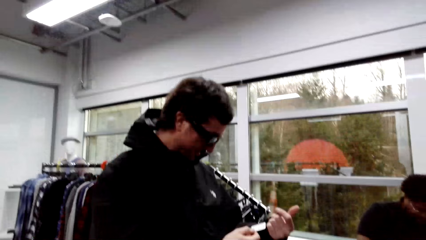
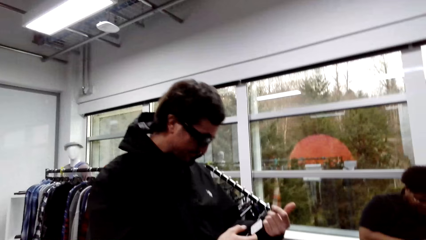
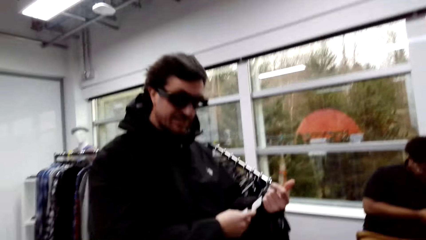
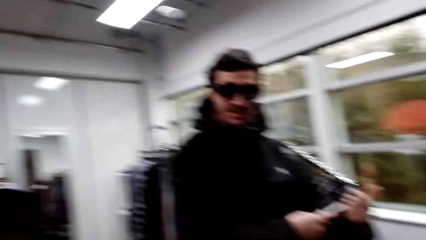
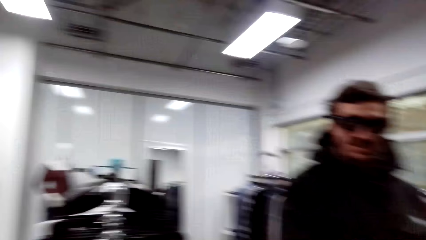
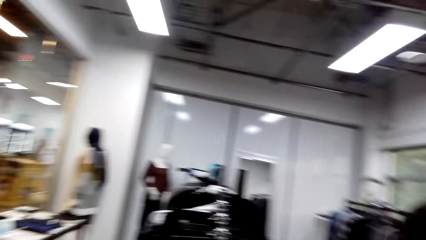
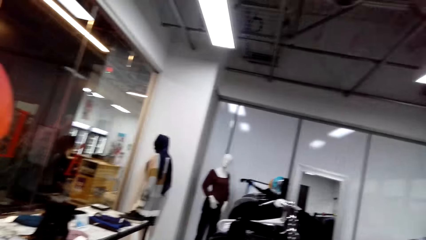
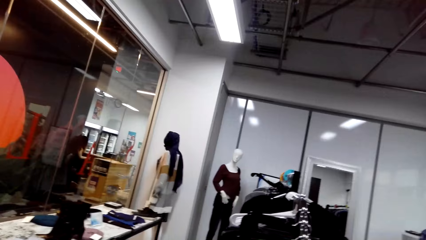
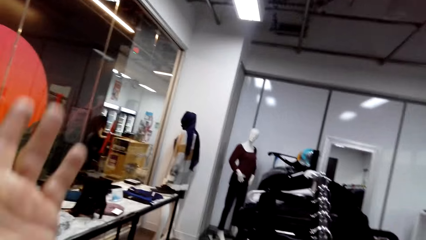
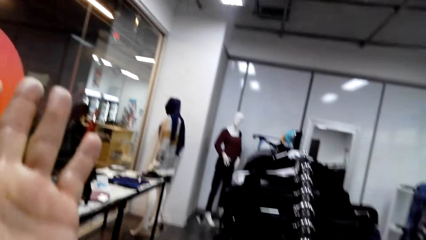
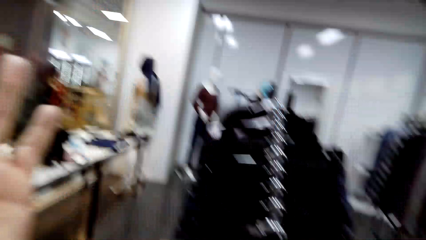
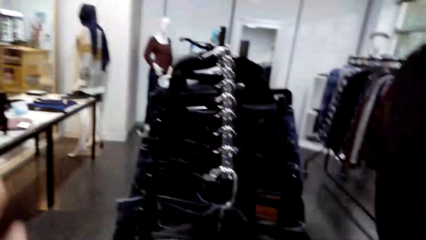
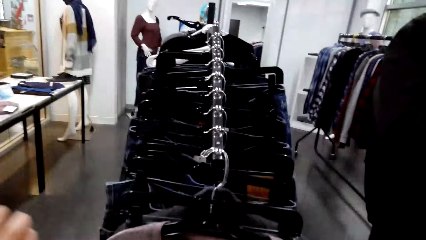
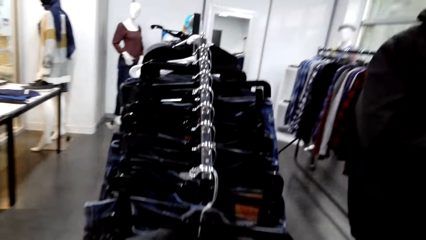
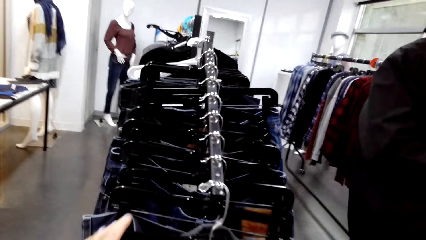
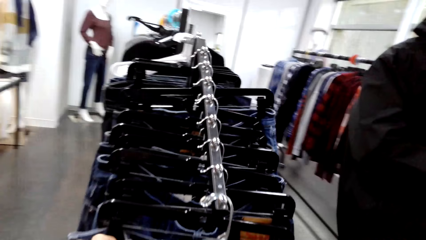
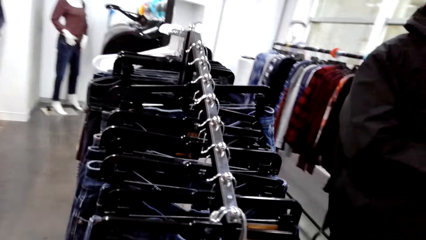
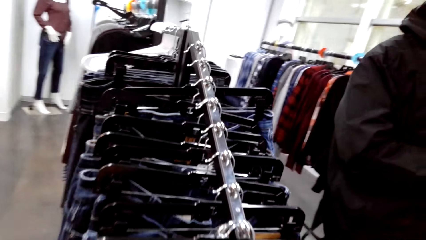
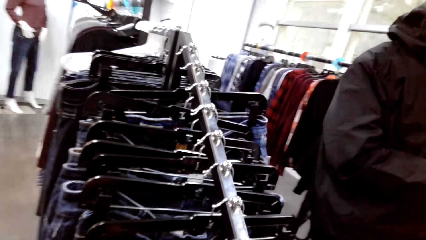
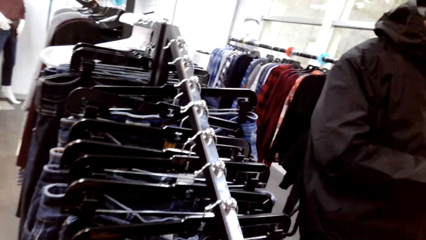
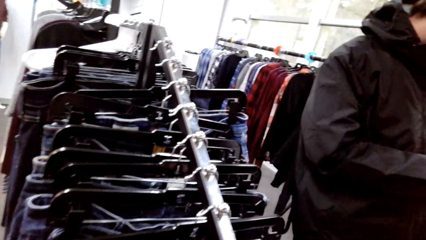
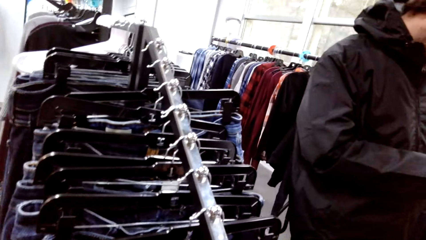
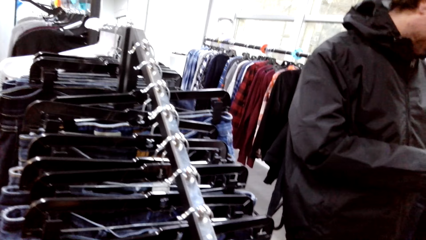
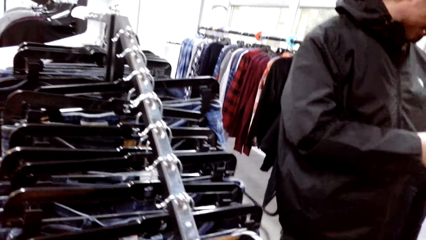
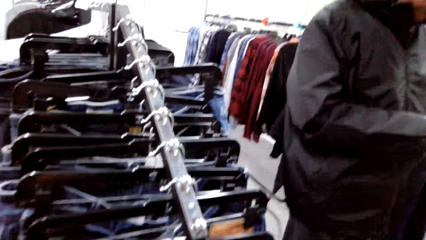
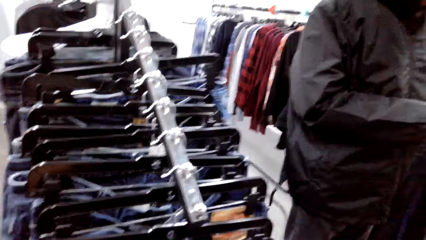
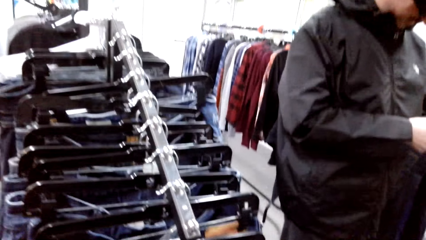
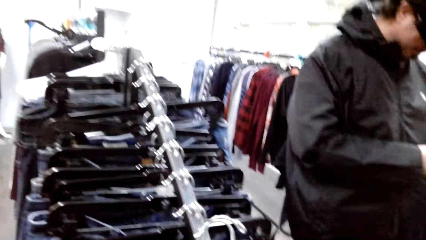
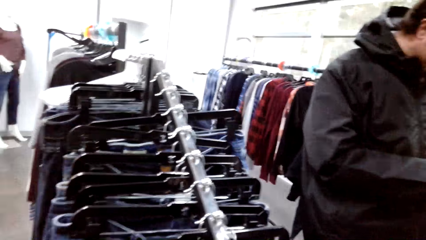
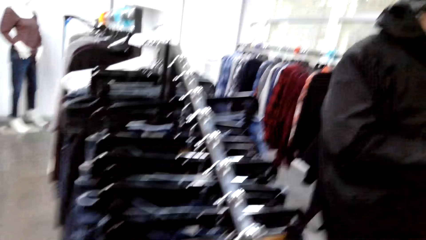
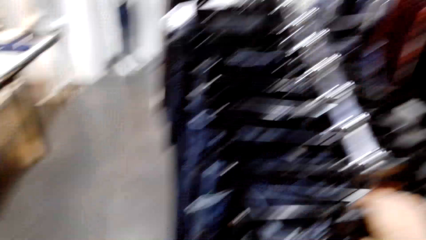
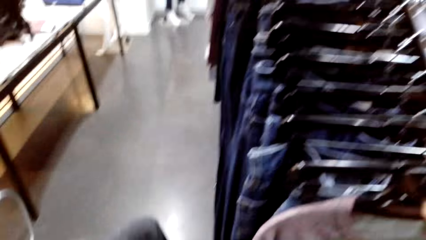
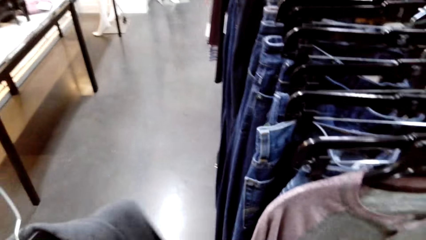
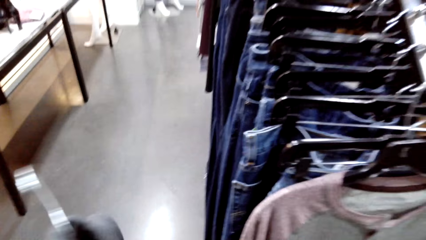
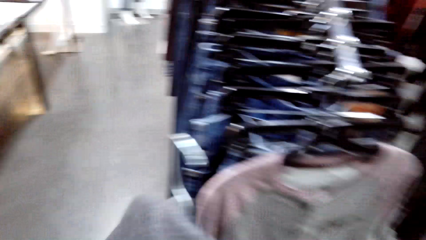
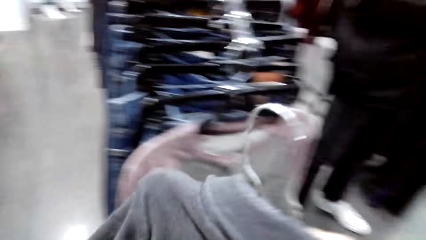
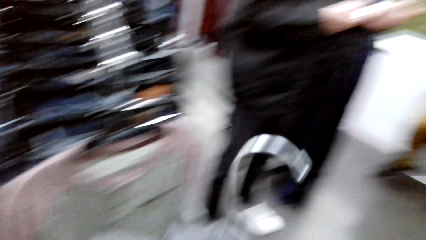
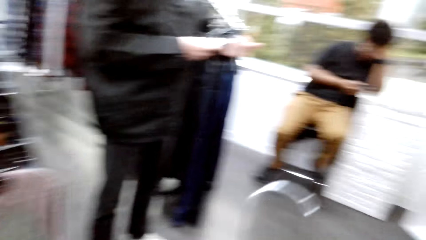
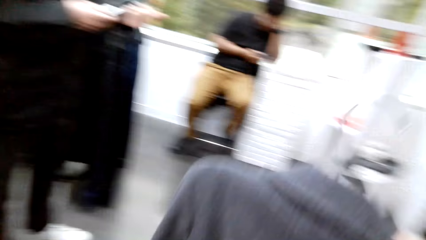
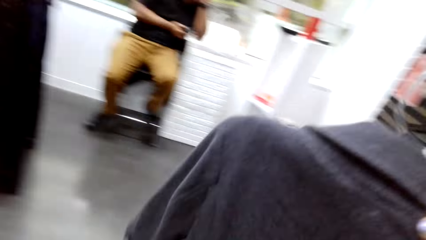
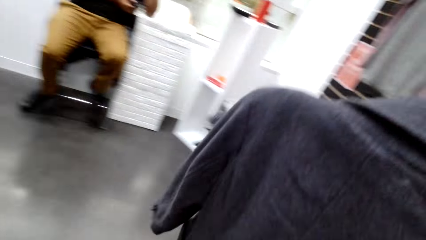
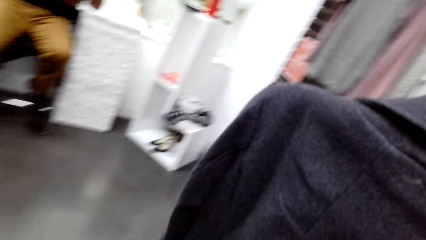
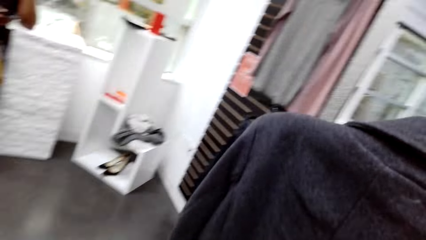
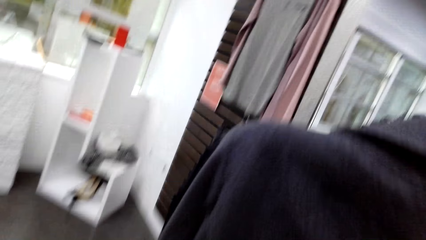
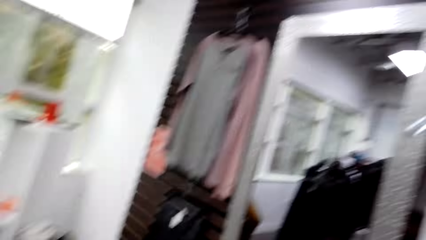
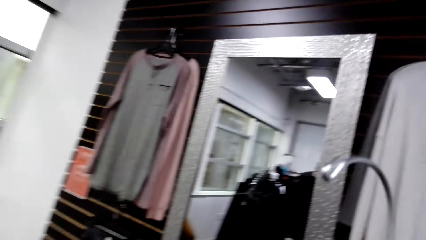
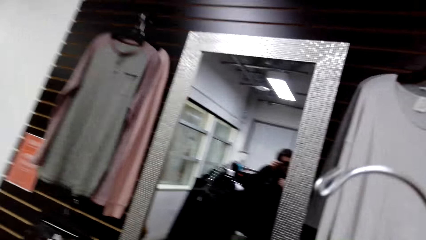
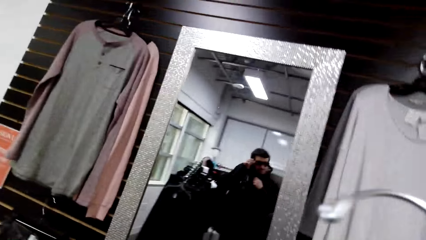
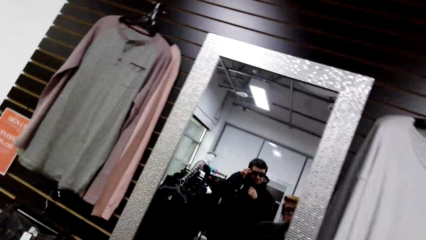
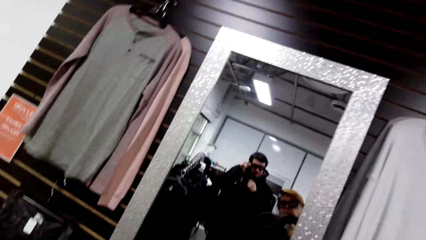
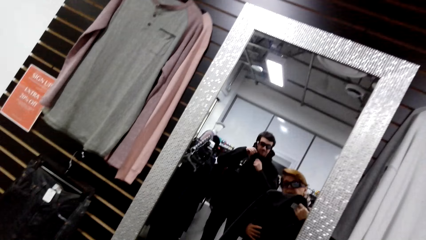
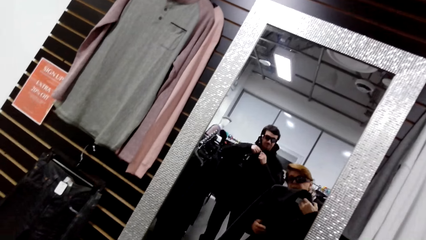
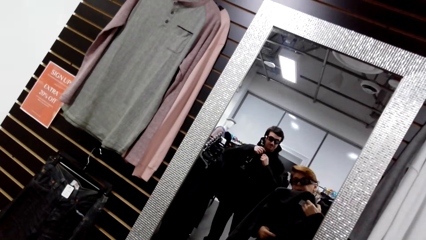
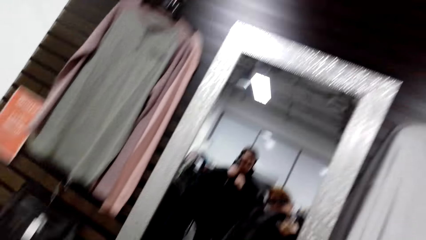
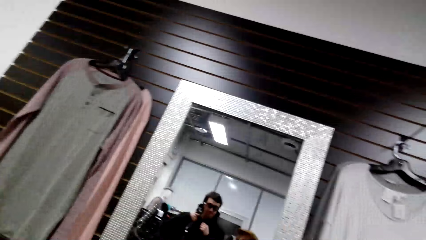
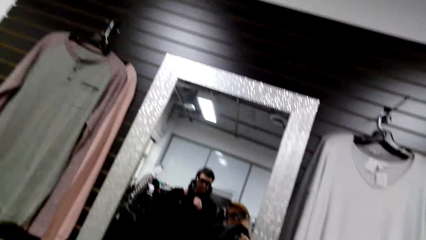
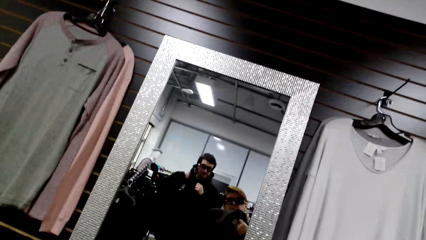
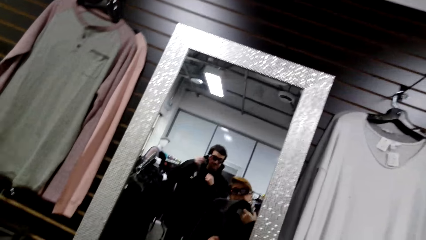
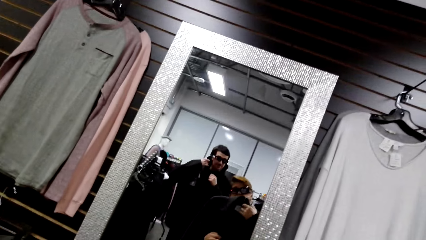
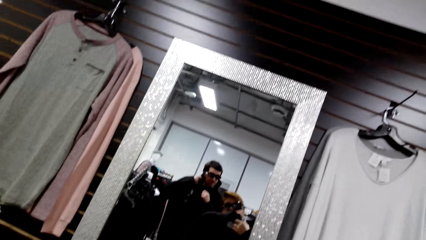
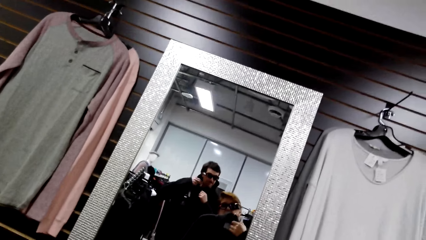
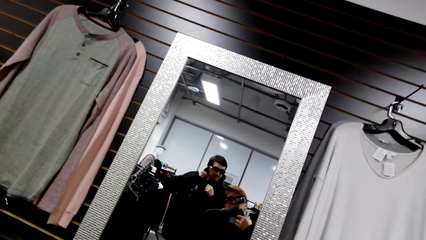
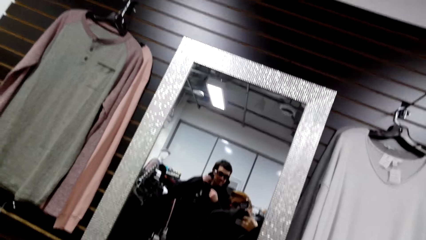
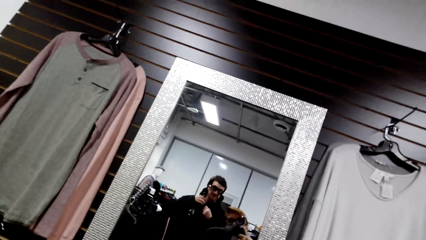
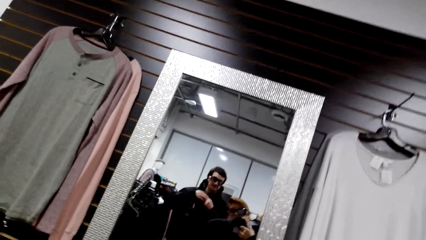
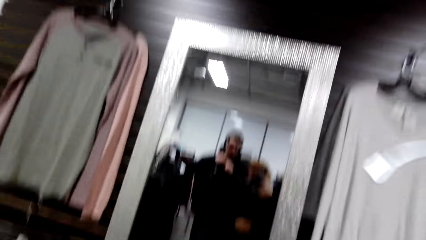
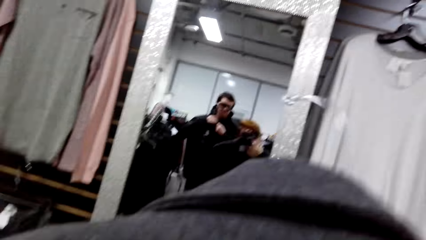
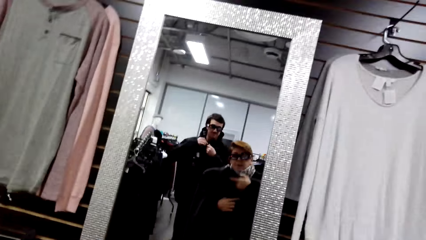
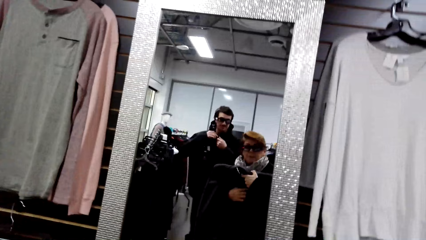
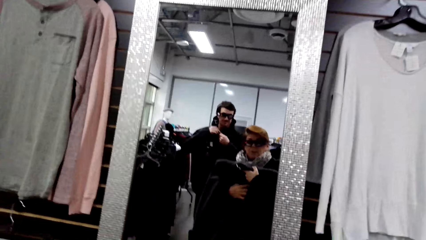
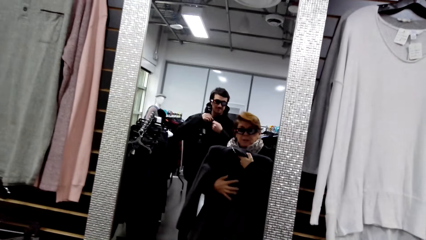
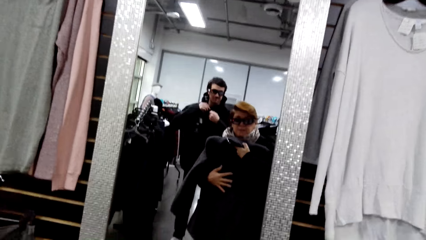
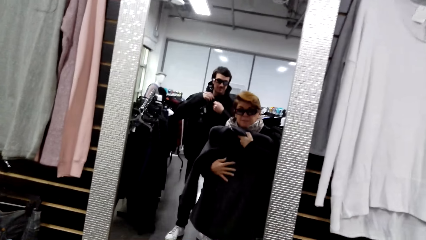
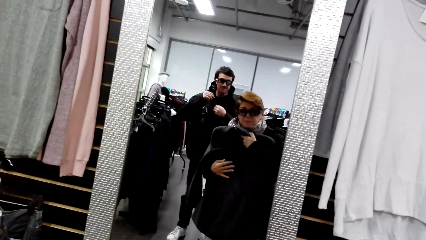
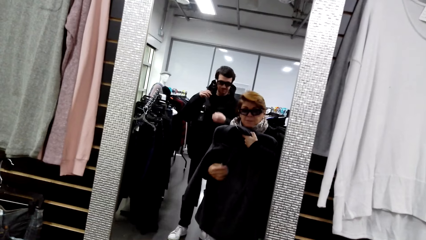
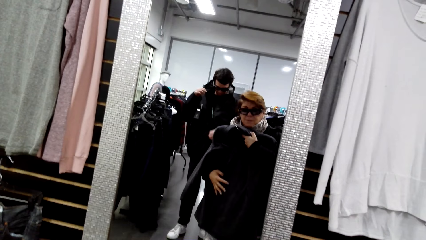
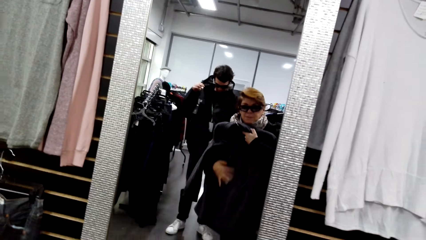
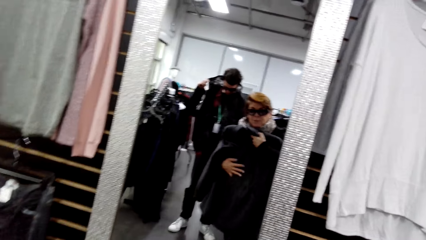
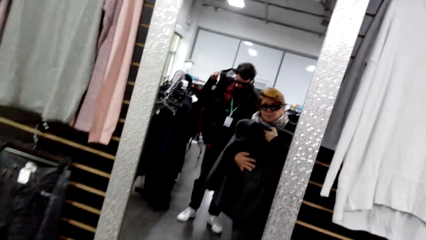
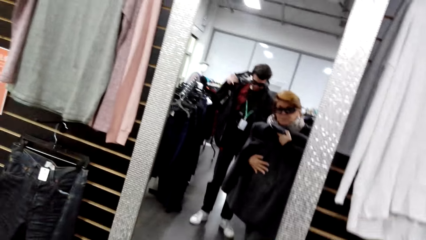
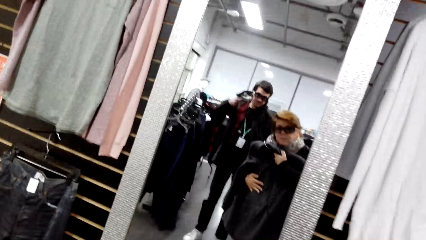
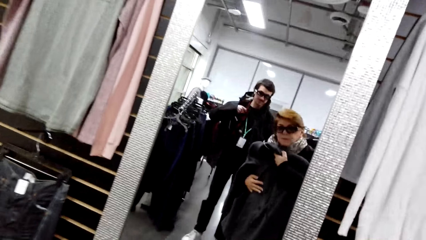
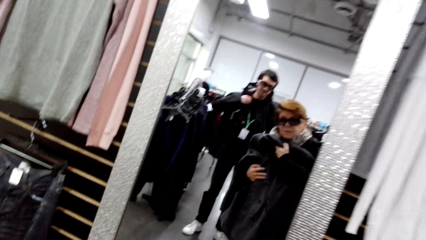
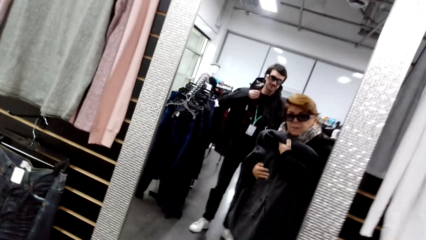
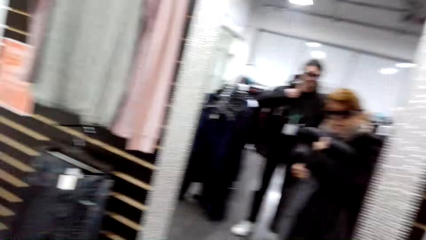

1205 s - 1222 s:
The camera wearer does a hand movement. They walk in a shop. They pick a sweater from the rack. They pick a cloth. They walk around the store. They try the sweater at the mirror. They converse with a male.
